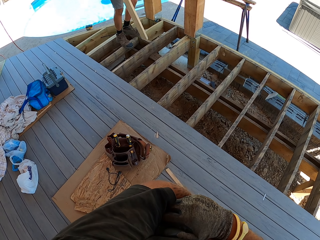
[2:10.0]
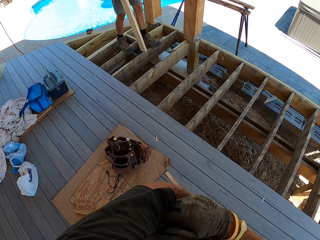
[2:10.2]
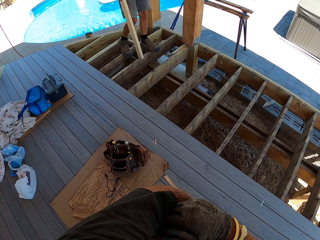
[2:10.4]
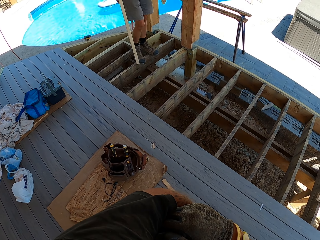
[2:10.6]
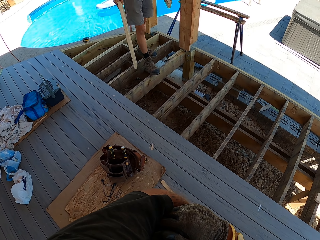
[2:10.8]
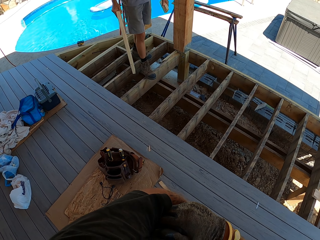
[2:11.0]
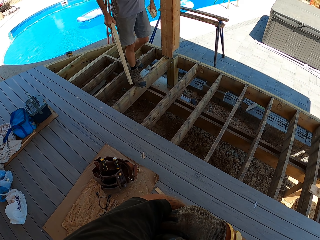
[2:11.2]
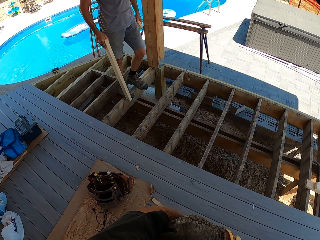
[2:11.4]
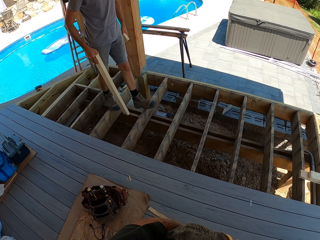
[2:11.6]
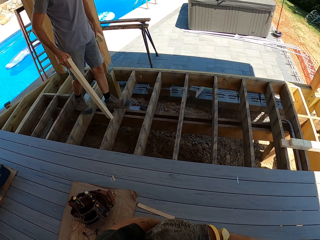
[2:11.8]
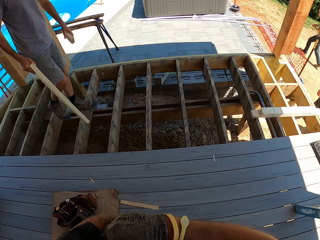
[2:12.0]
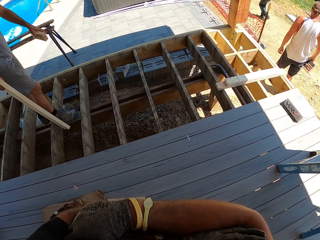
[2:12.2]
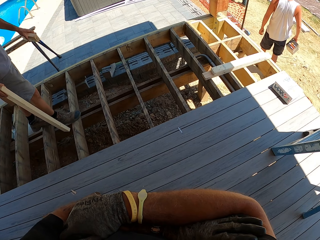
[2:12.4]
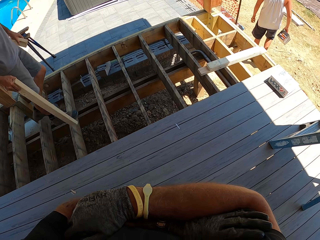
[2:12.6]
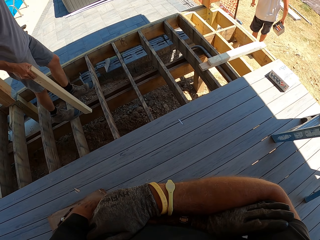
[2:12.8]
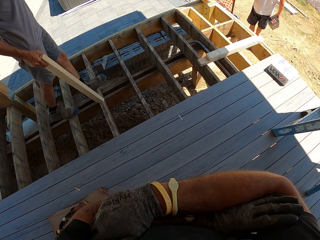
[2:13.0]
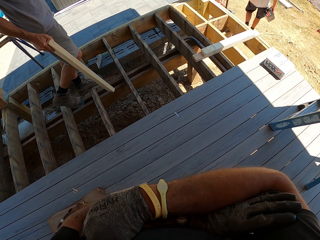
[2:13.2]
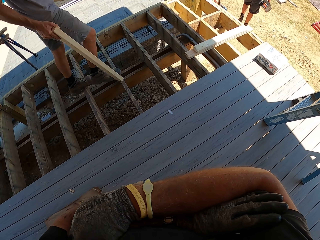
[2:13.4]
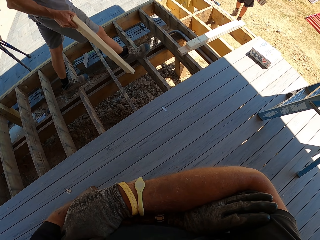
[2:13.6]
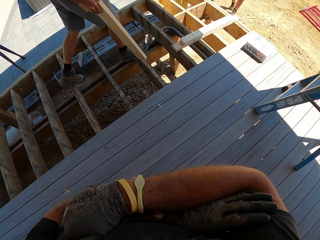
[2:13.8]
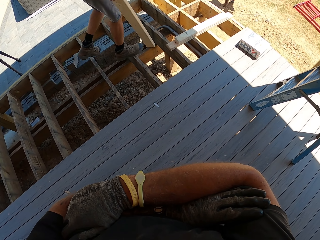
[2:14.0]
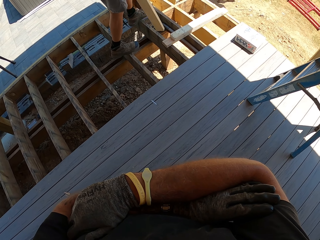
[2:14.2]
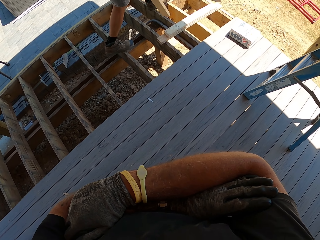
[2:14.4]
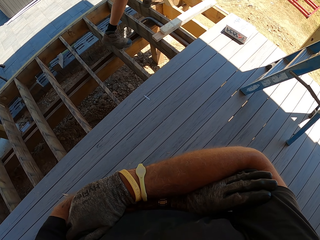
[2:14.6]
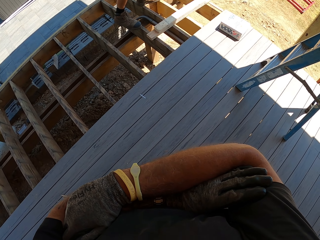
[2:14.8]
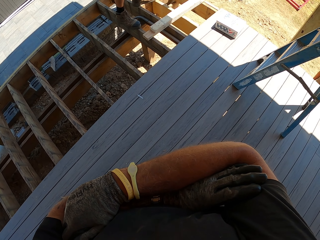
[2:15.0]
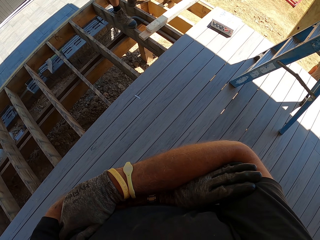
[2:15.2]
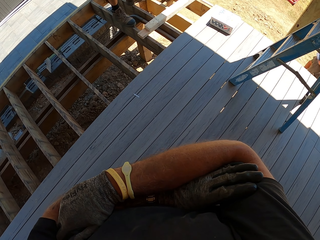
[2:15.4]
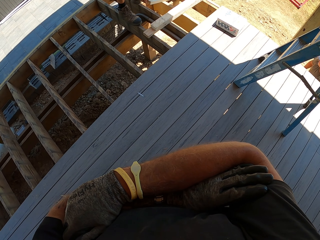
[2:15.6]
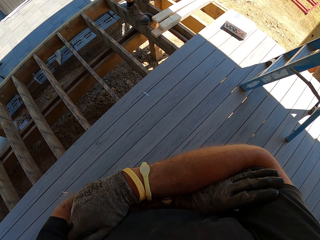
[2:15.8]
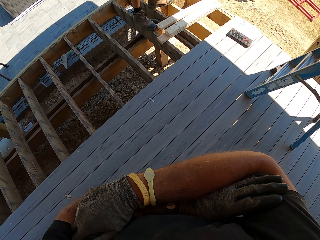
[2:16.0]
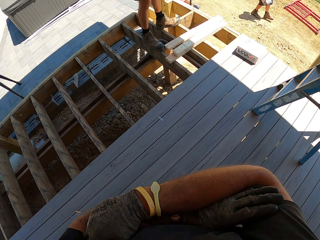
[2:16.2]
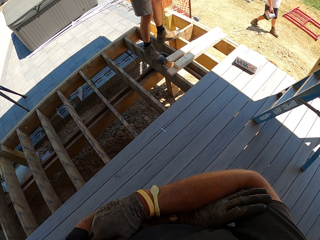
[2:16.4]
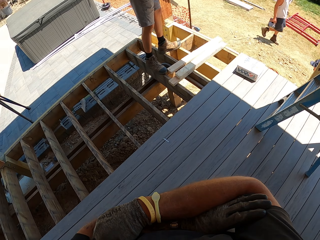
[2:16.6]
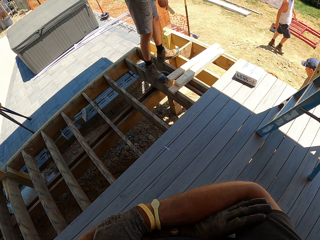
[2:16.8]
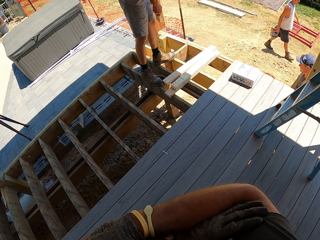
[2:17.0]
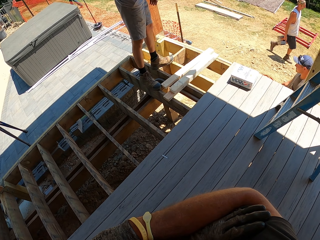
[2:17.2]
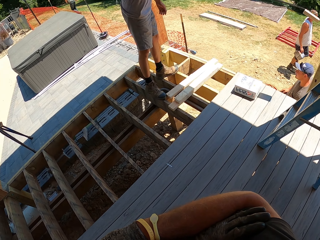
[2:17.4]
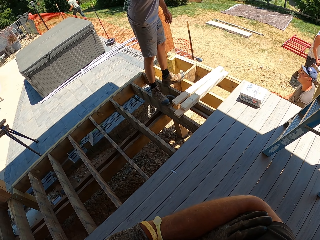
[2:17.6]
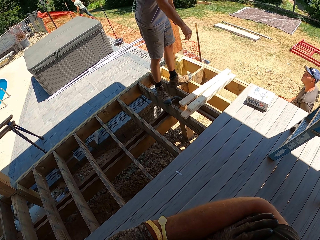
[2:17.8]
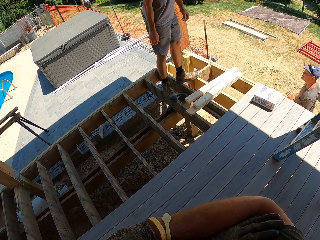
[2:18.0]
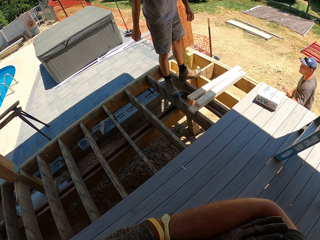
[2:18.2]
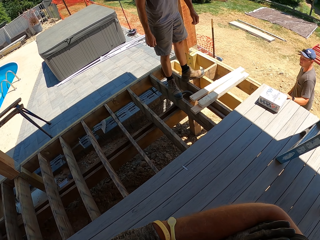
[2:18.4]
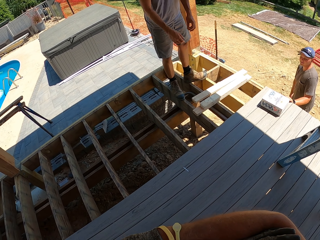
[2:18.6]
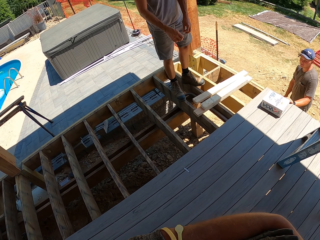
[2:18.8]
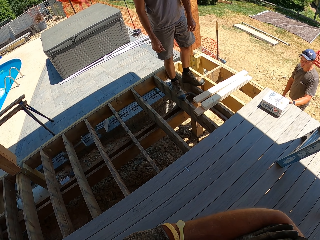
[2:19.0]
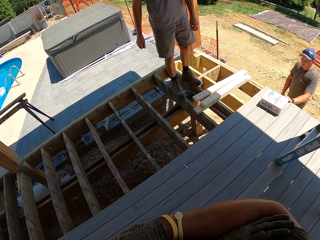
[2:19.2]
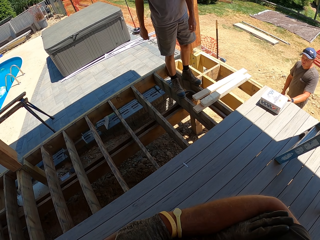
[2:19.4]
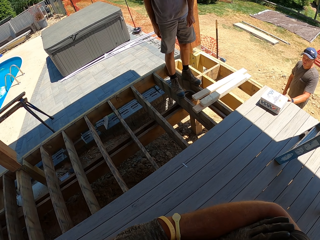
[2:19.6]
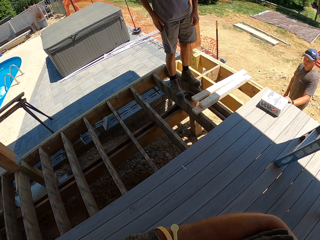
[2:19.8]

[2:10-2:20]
The man walks forward and drops the wood. He drops the wood again. He throws a piece of wood.

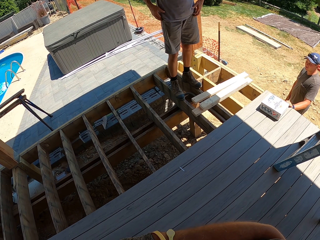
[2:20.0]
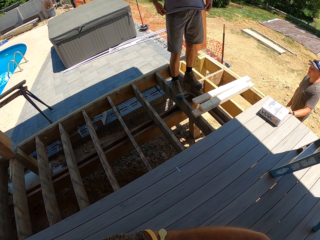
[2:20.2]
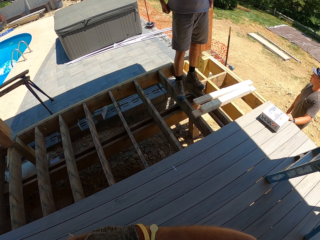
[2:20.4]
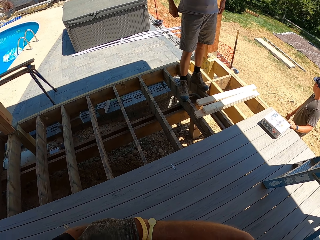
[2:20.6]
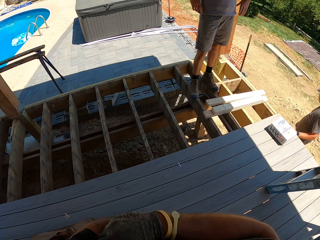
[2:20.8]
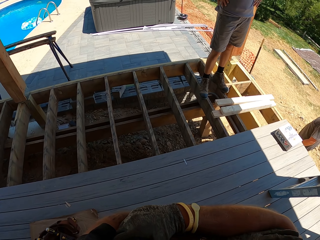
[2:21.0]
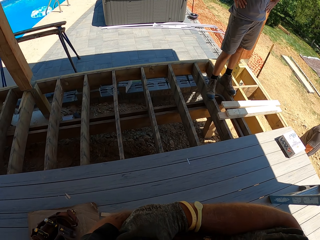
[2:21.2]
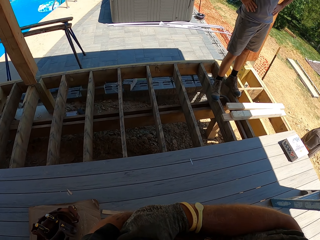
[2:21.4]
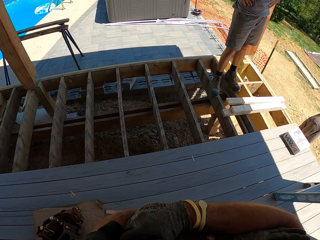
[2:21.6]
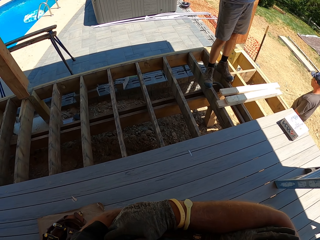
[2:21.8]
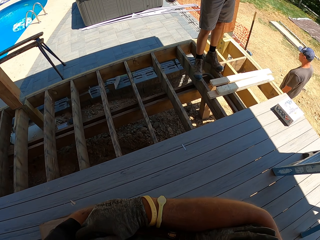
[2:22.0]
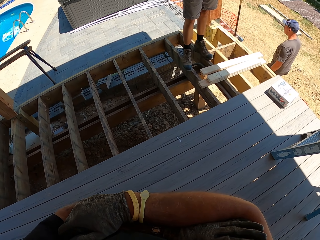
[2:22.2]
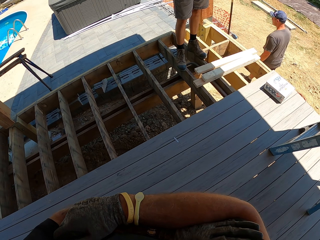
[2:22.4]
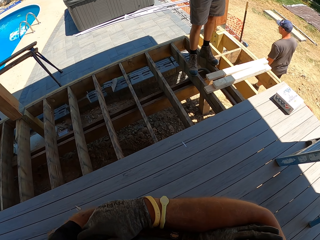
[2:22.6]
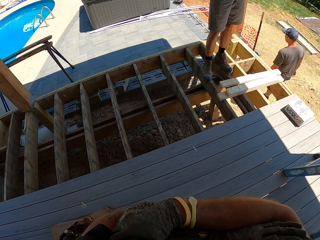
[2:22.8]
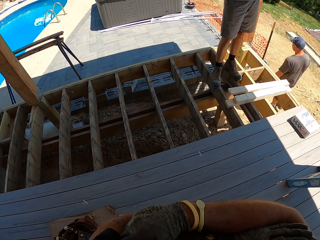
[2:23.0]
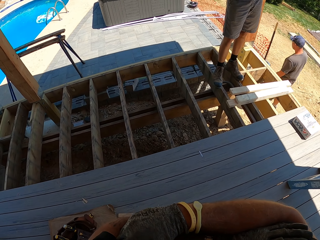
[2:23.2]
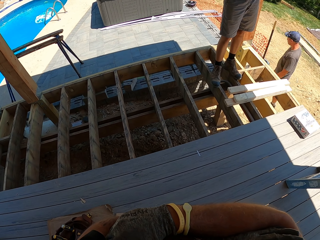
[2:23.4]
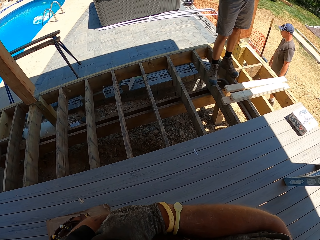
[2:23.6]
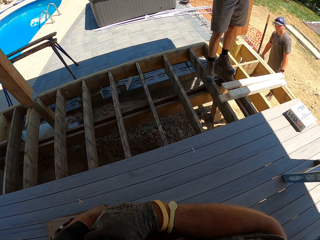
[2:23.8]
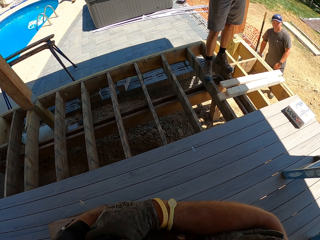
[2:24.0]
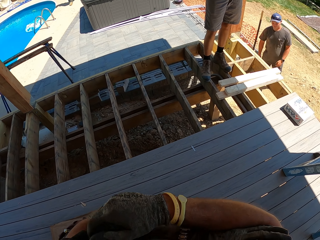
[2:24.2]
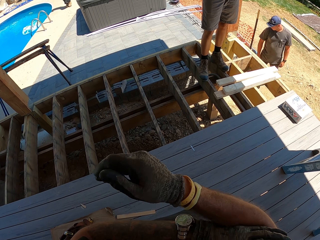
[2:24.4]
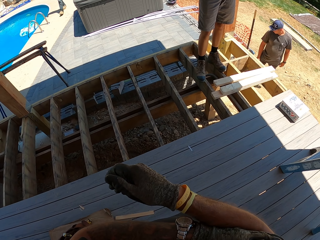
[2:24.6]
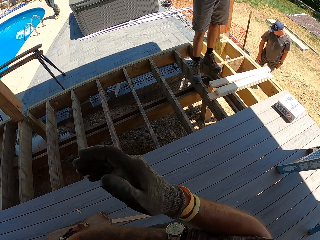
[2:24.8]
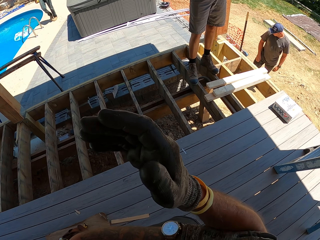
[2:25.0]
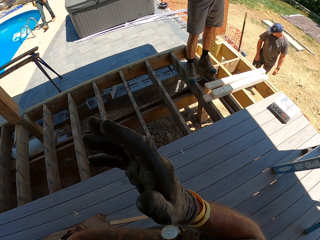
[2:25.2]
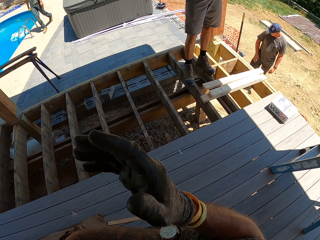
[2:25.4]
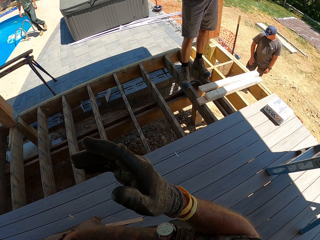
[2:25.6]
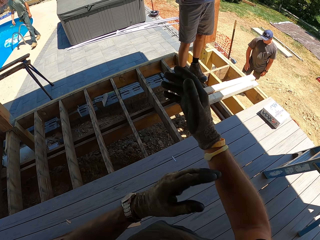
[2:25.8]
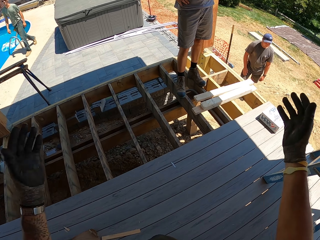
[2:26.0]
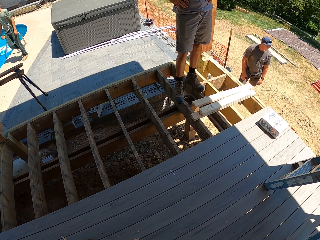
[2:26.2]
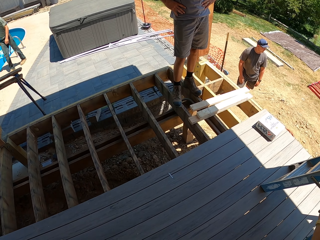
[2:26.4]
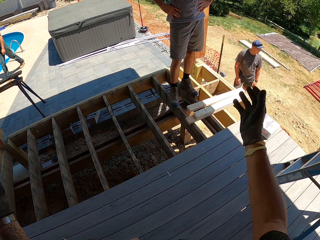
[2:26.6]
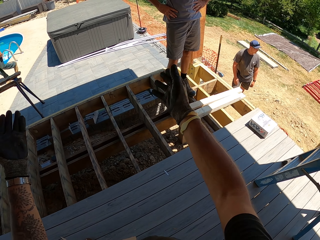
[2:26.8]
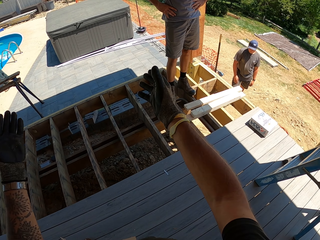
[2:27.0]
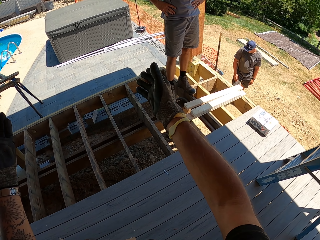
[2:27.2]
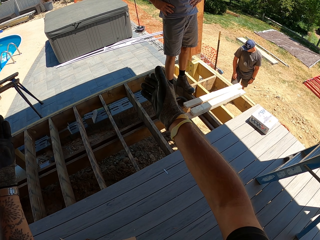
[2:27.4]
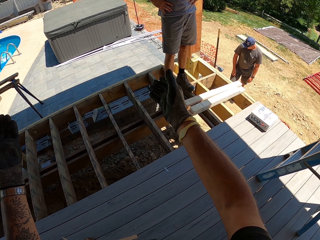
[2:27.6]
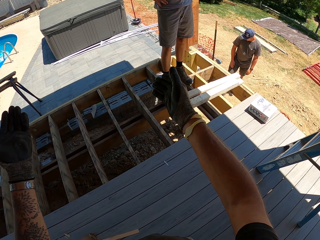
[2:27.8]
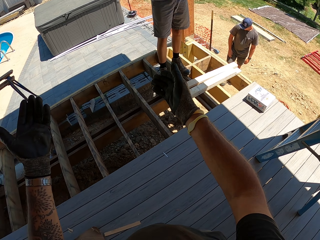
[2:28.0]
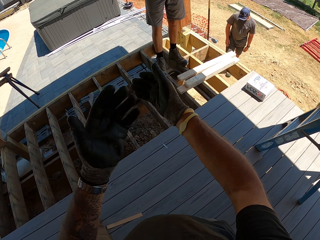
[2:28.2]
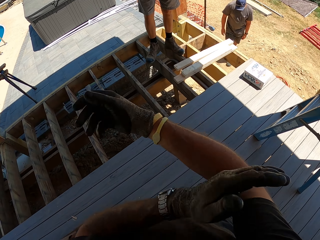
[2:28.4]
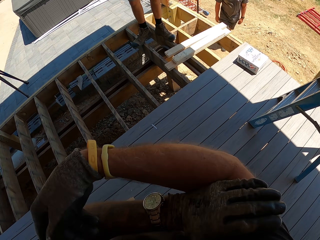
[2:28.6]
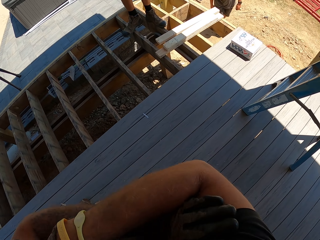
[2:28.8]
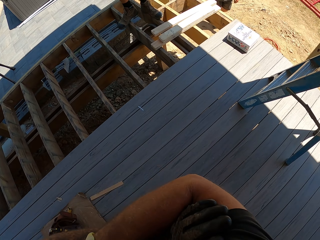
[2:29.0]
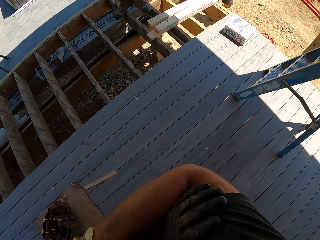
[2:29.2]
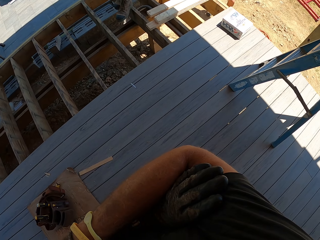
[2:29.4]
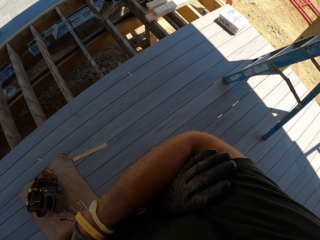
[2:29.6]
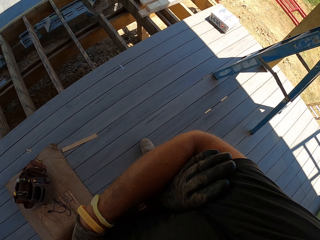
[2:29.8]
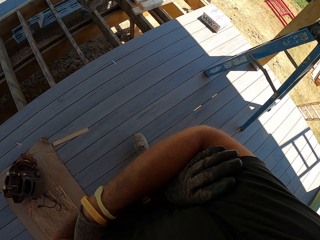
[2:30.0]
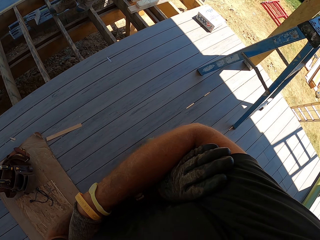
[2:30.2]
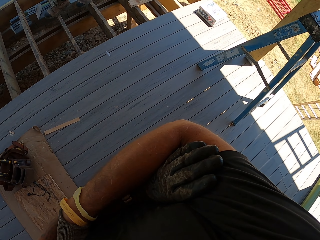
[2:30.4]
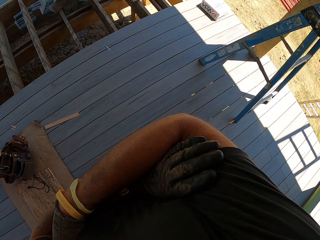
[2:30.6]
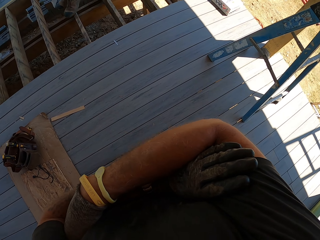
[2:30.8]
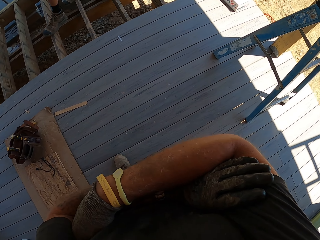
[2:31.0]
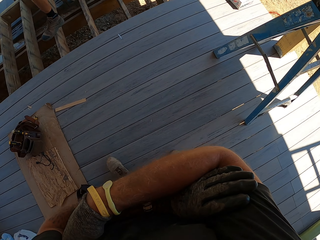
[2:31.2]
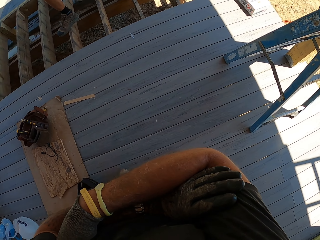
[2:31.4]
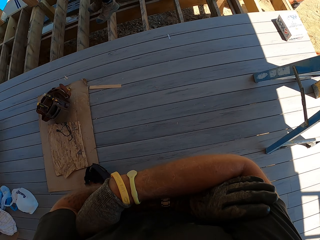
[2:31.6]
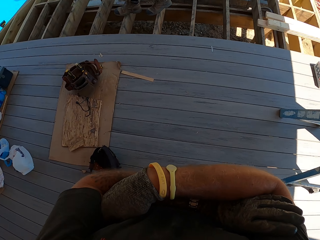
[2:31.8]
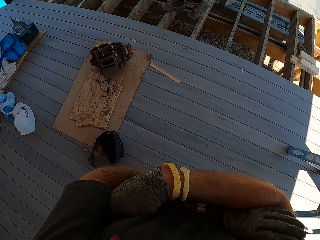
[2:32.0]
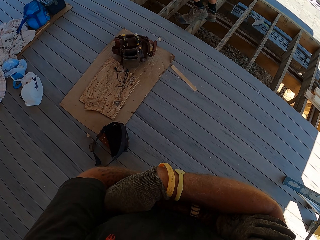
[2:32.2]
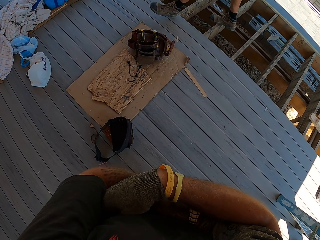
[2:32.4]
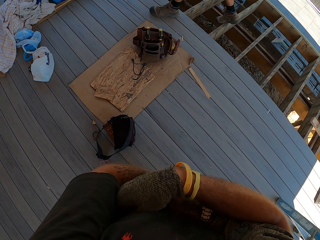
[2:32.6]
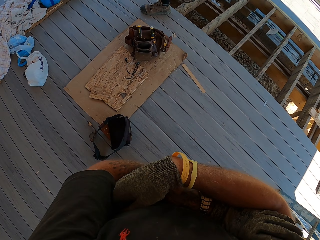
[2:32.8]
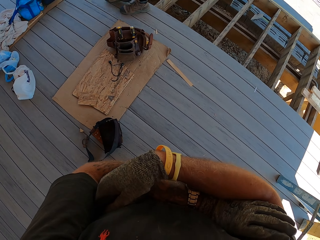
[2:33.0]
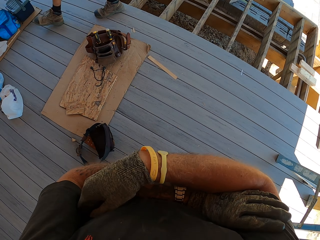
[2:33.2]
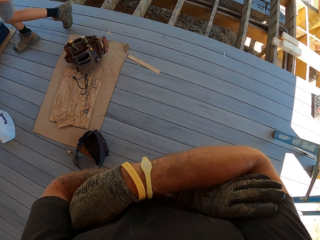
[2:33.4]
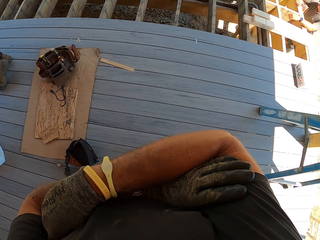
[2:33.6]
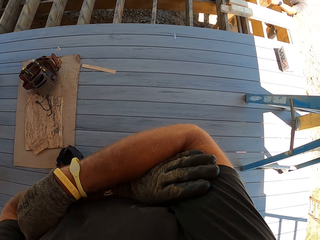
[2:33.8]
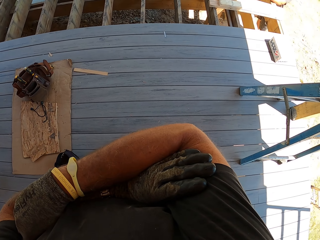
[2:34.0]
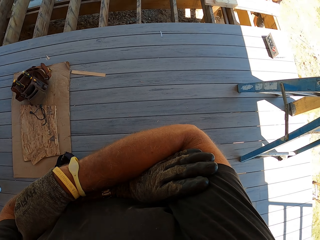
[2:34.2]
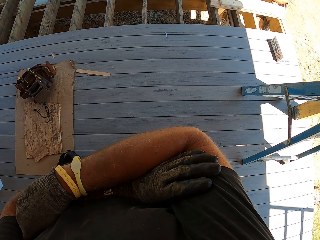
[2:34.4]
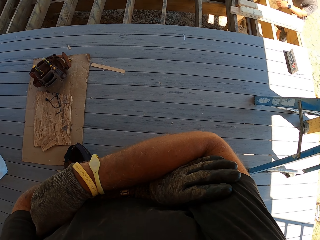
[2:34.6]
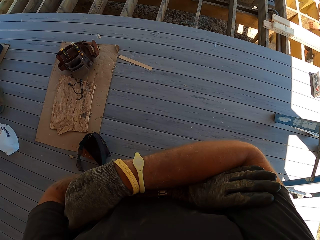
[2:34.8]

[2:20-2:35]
A man adjusts the shirt. Another man walks forward. A third man walks forward. The camera wearer gestures. He interacts with a man and moves his hand. The second man walks forward. The camera wearer walks backwards.
